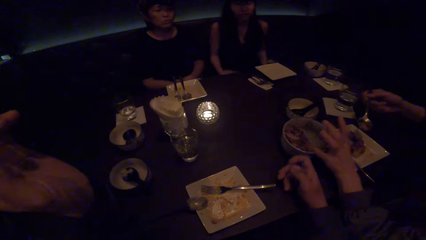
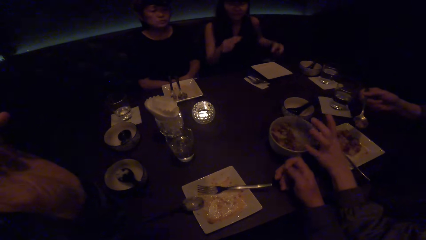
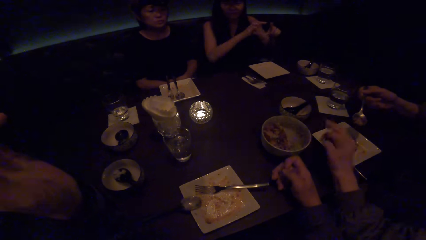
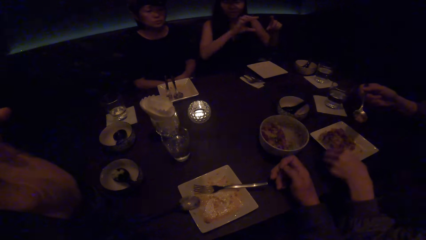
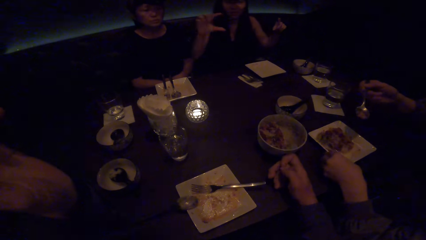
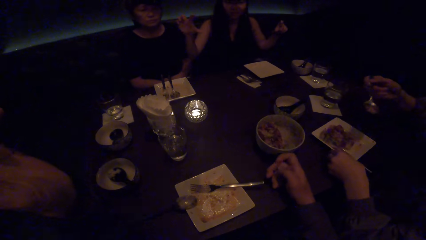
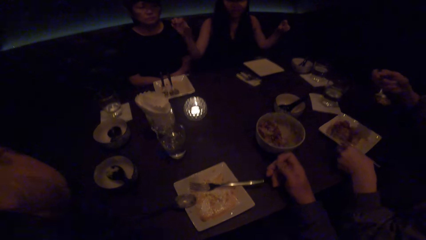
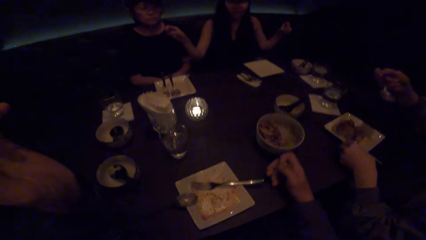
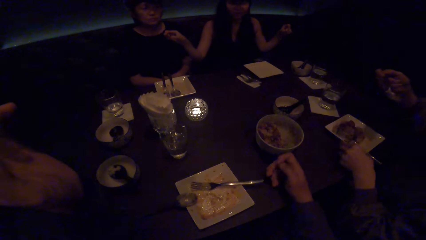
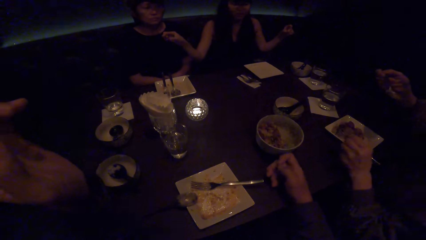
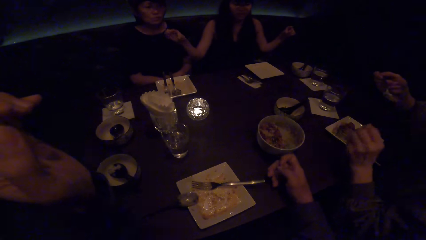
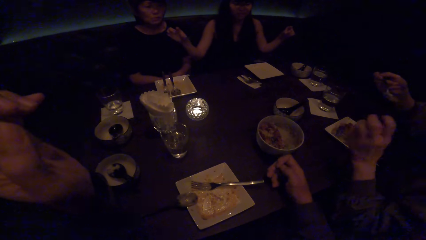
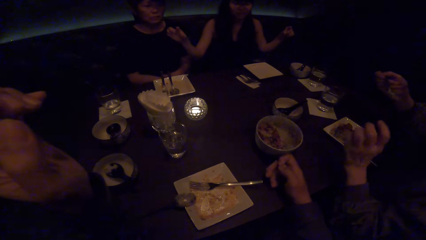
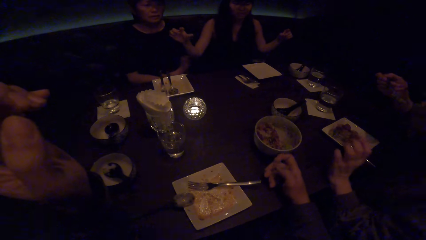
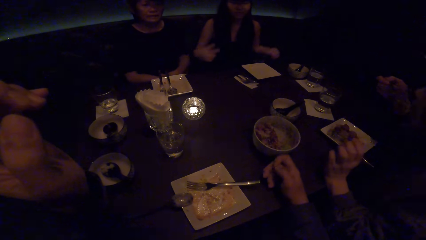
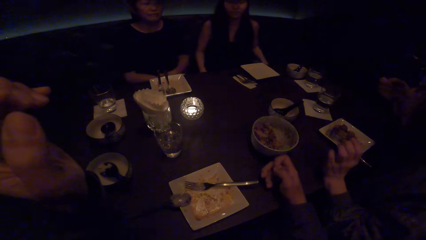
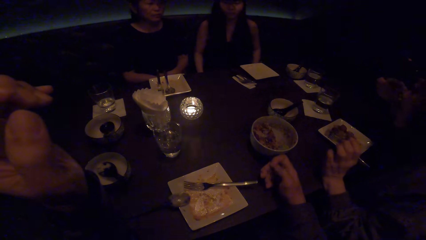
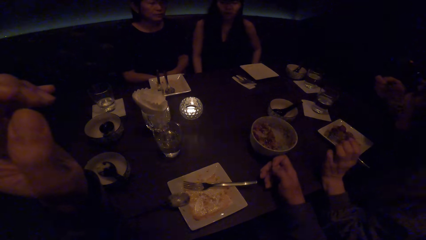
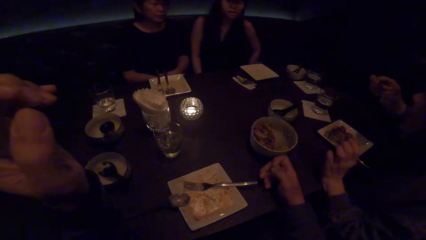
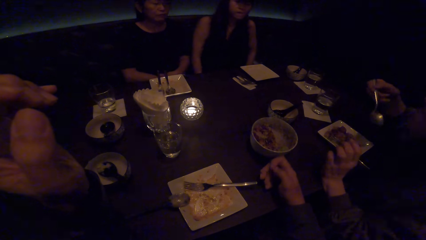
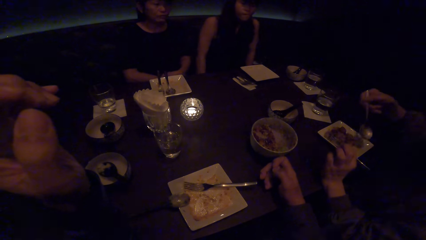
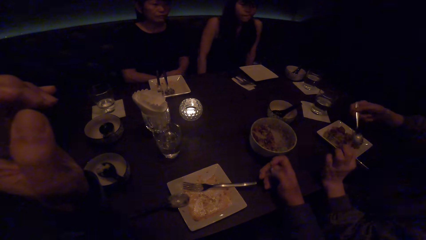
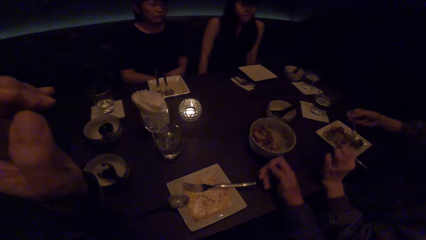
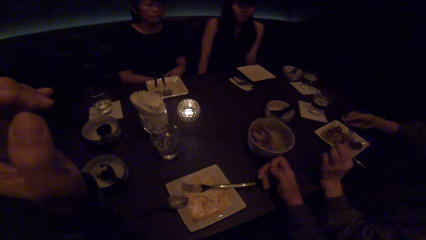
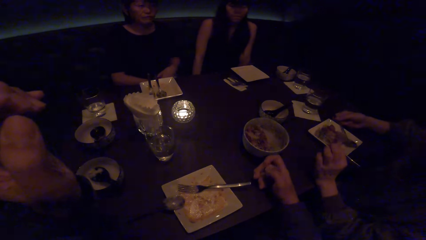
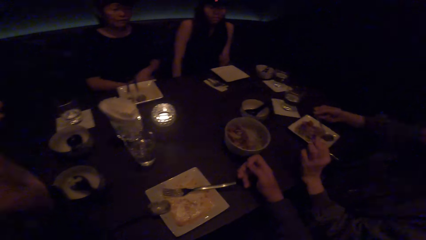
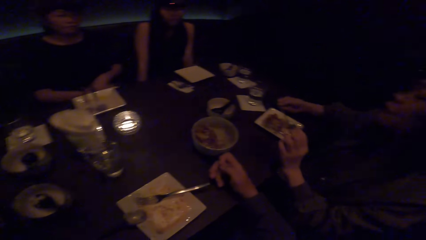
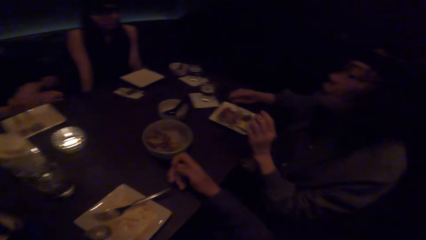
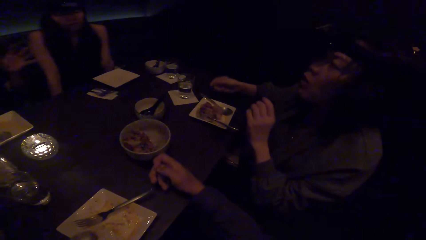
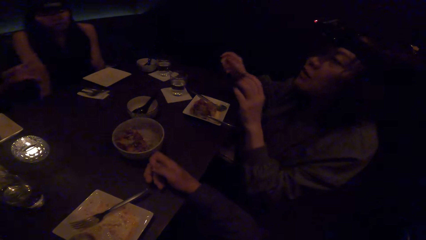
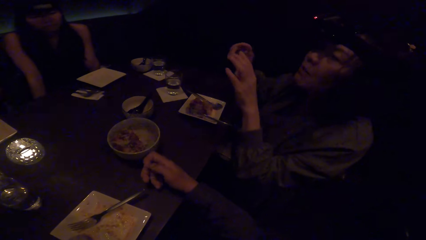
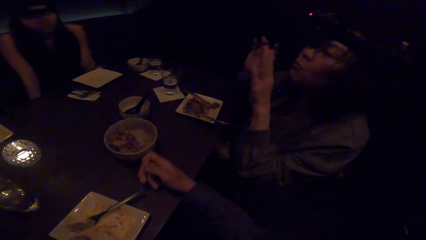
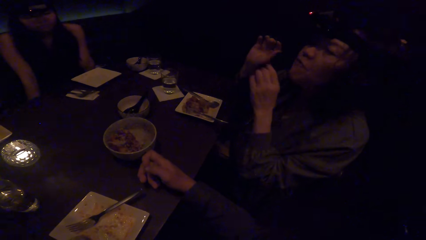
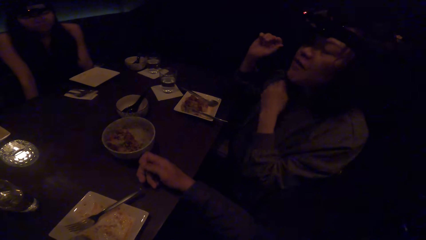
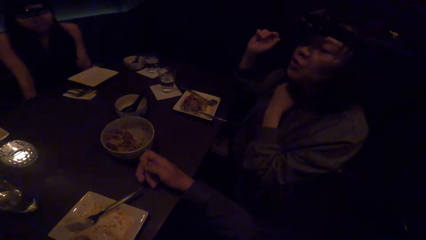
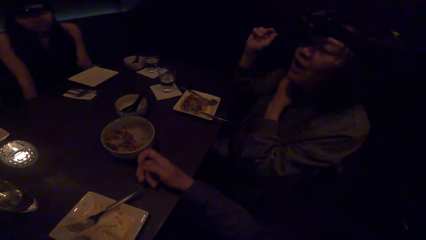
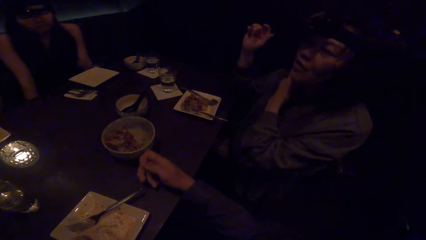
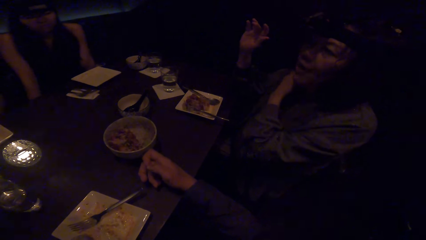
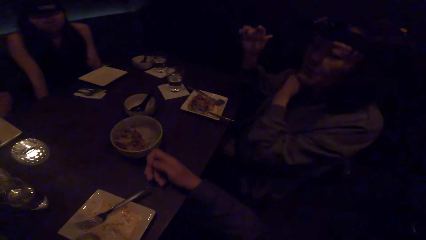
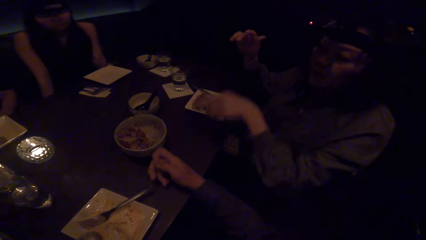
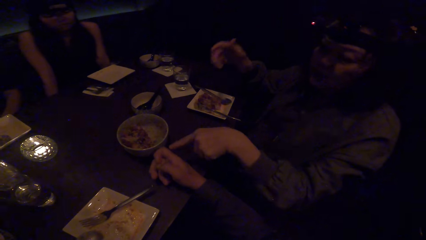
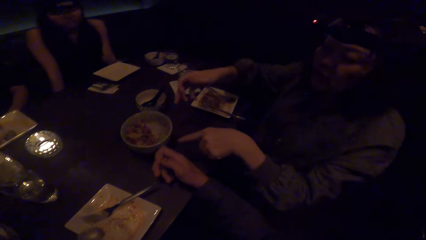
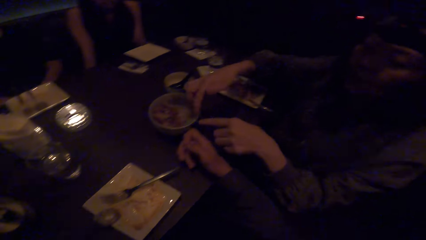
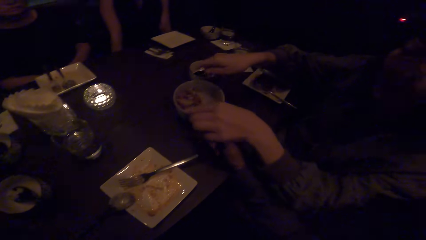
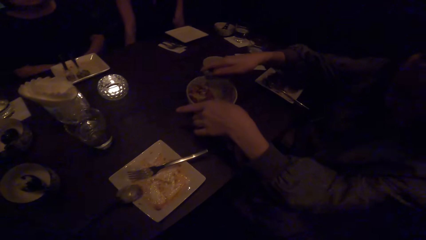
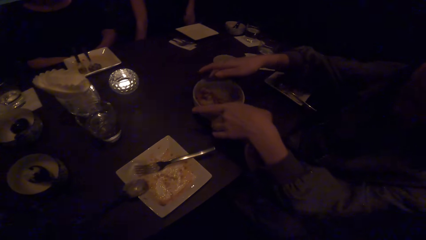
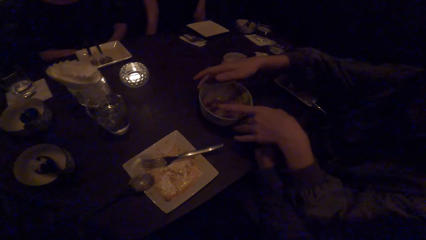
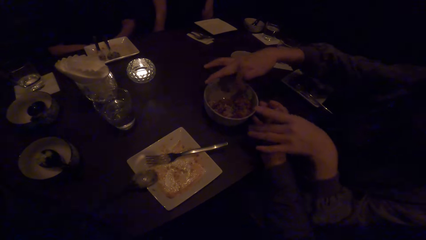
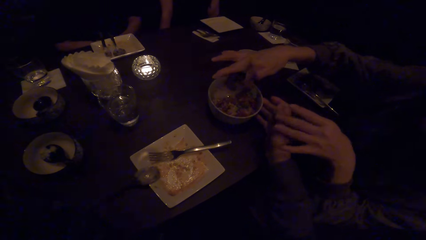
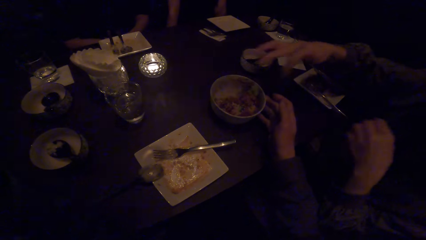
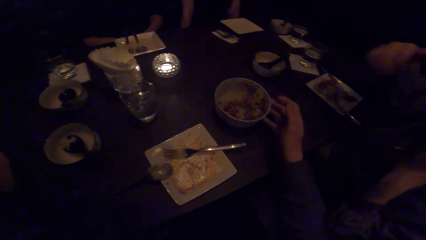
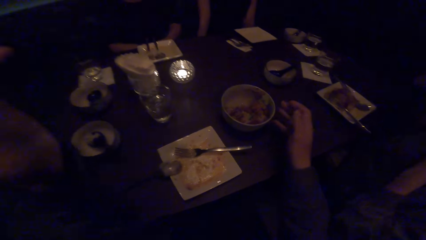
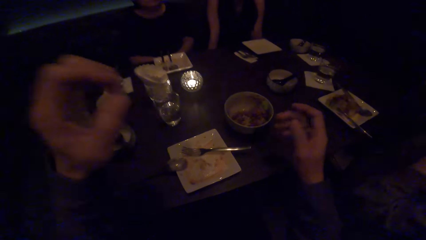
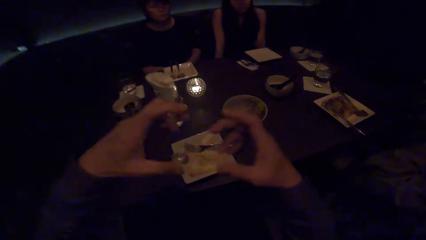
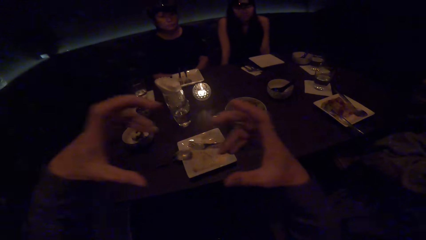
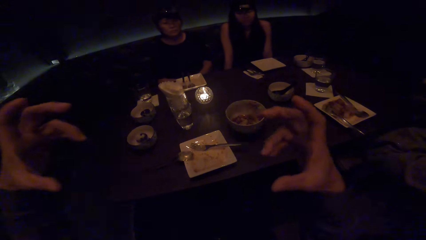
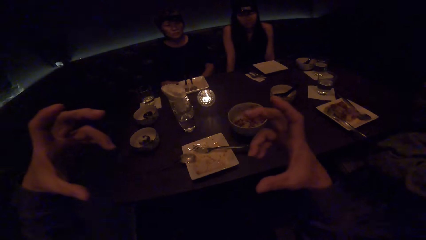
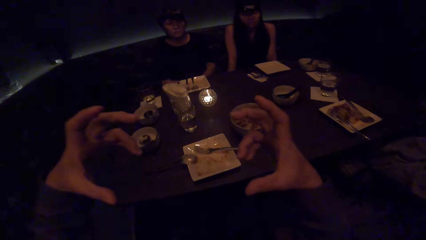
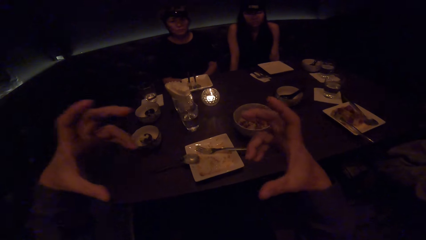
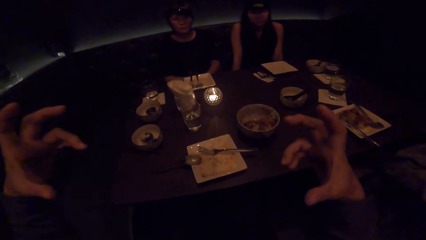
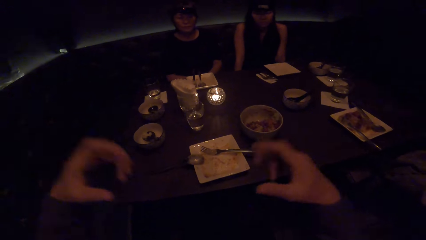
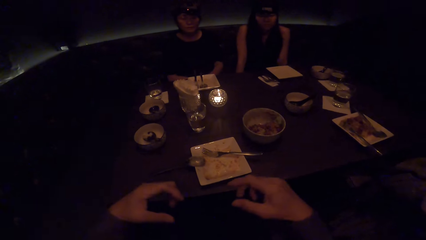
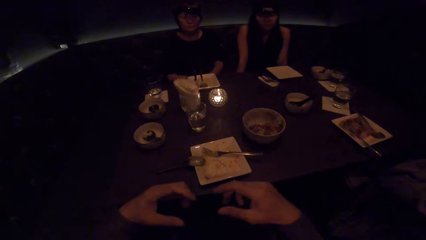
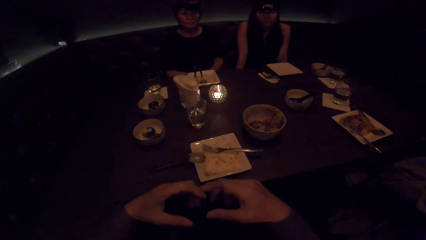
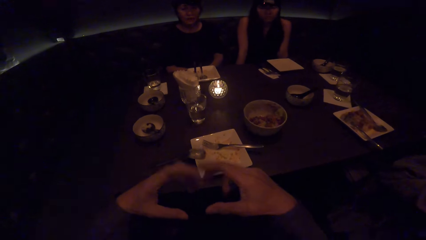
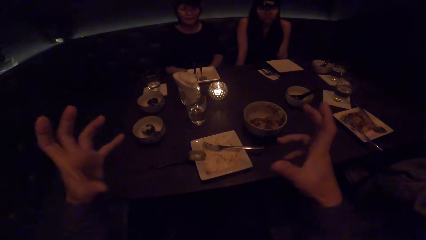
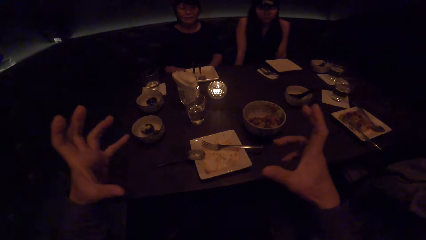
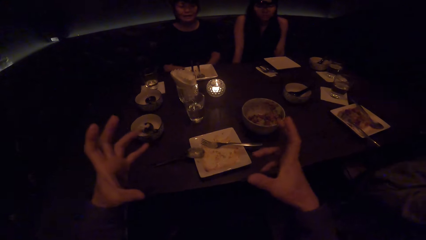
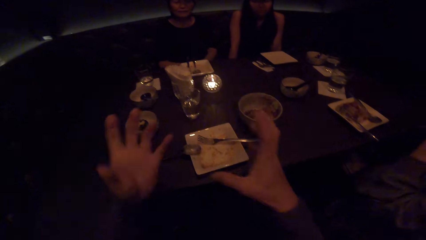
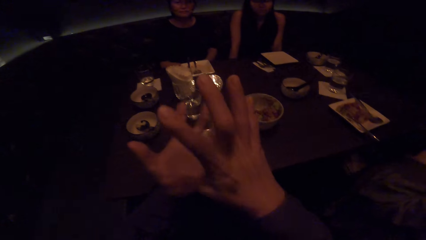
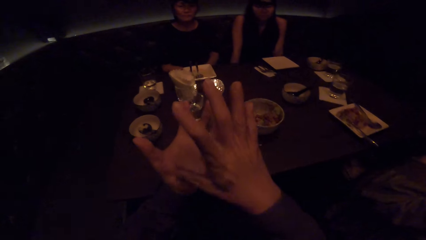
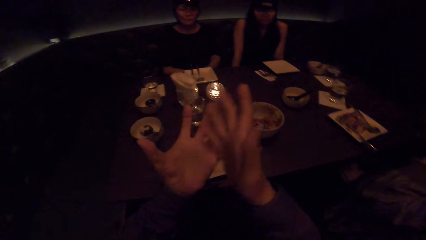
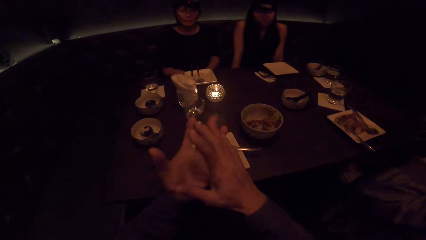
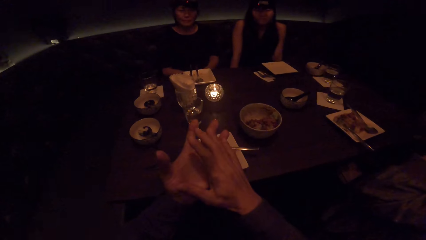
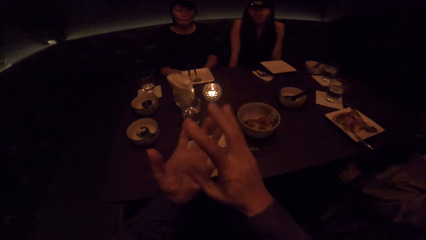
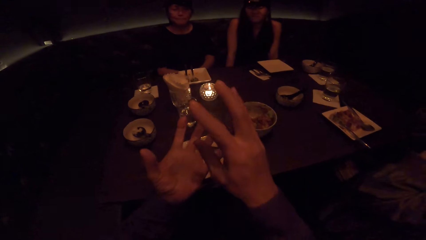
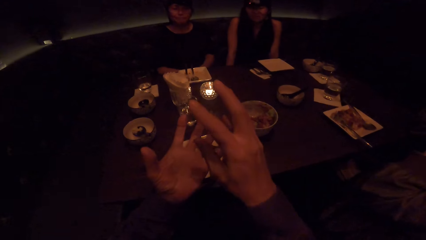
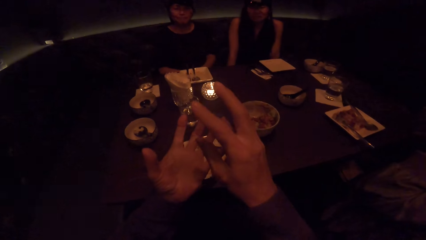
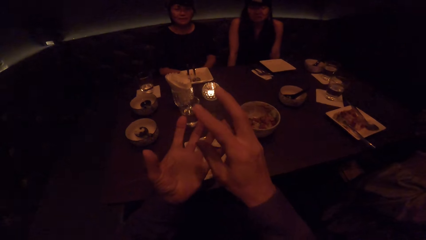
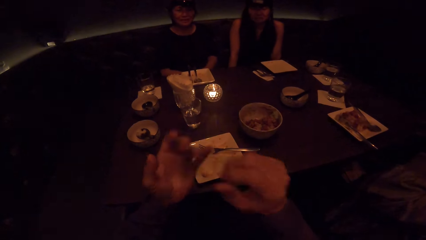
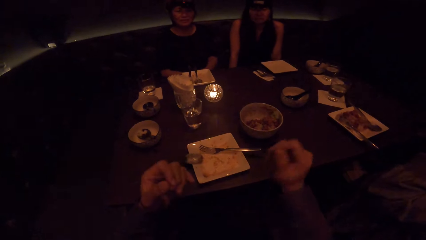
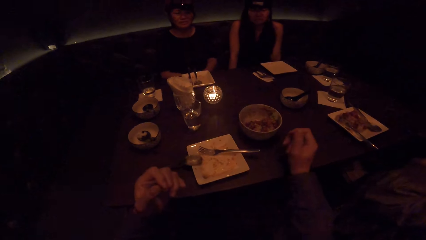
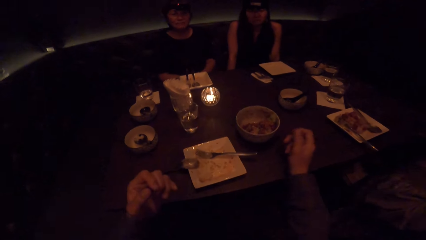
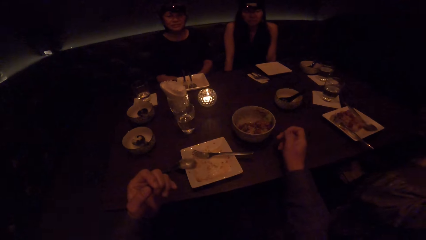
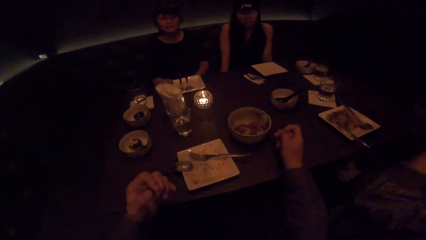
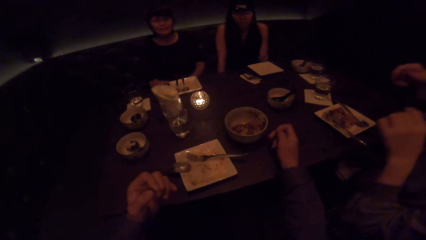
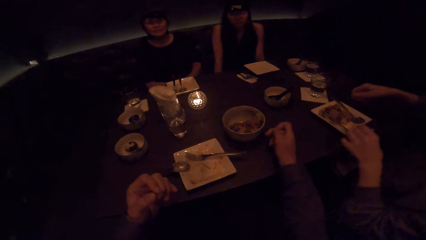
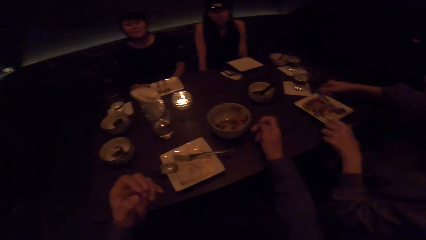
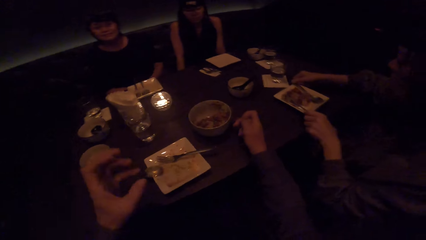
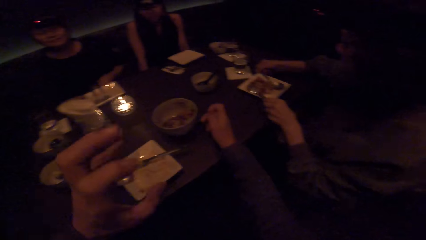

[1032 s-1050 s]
A woman moves the bowl of food with her left hand. Another woman converses to the camera wearer. The first woman moves her plate with her left hand. The camera wearer talks to the other woman. The first woman moves her left hand. She drops the spoon in the plate with her right hand. The camera wearer looks at the first woman. The first woman converses to the camera wearer. She points at the table. She moves the bowl of food on the table with her left hand. The camera wearer moves the bowl of food with his right hand. He converses to the first woman. He demonstrates with both hands. He puts the right hand on the table. He converses to the first woman.
